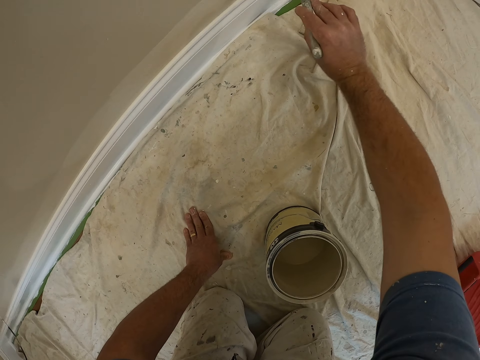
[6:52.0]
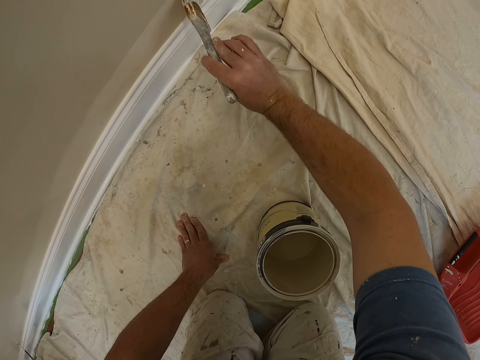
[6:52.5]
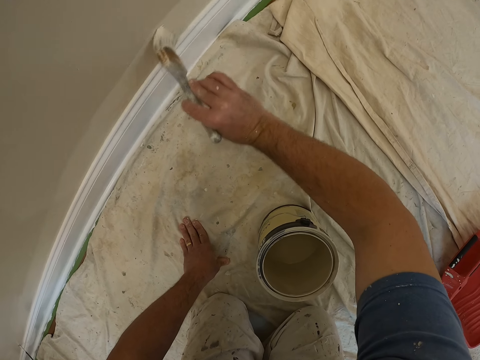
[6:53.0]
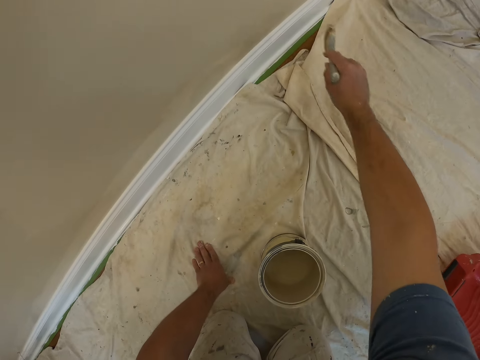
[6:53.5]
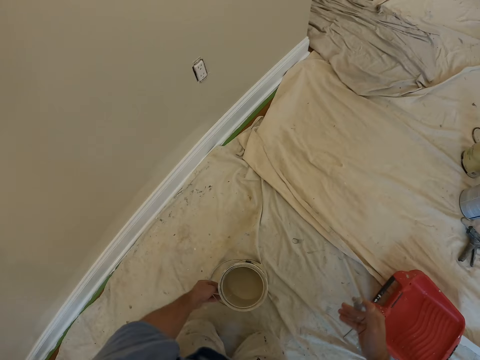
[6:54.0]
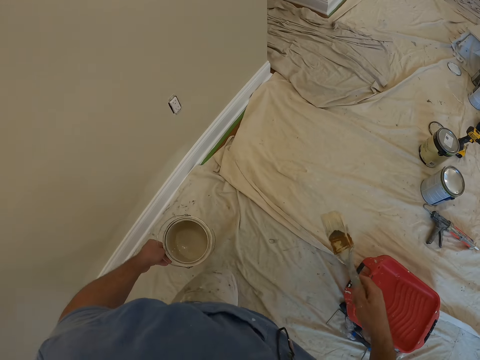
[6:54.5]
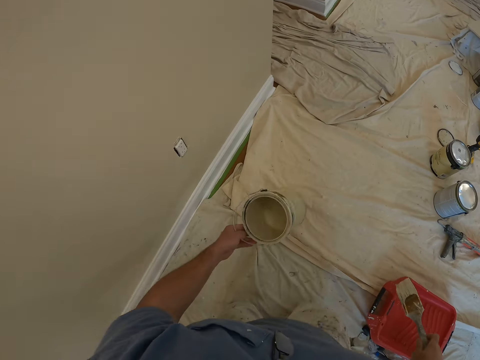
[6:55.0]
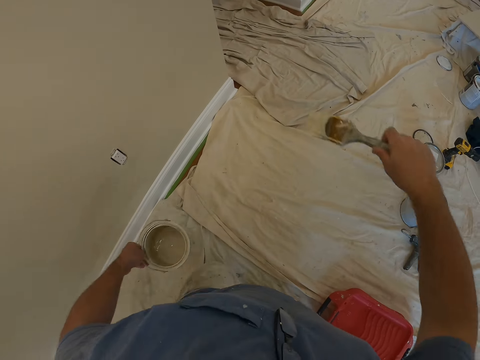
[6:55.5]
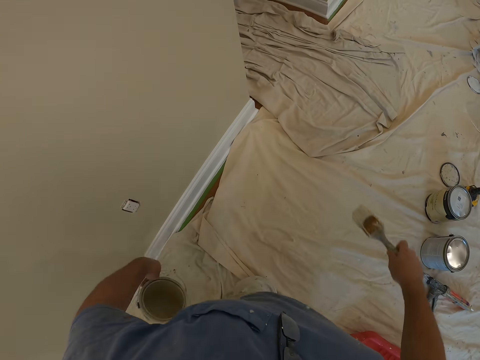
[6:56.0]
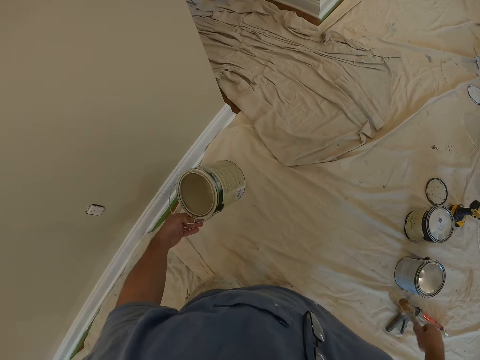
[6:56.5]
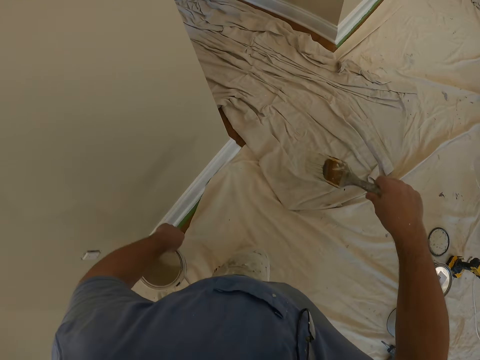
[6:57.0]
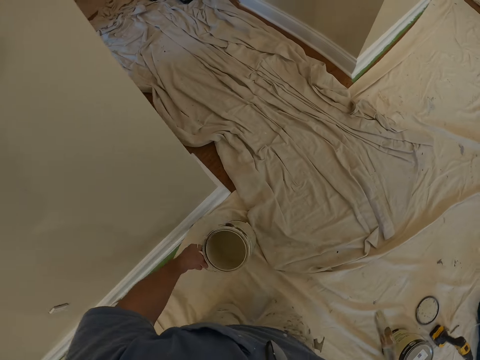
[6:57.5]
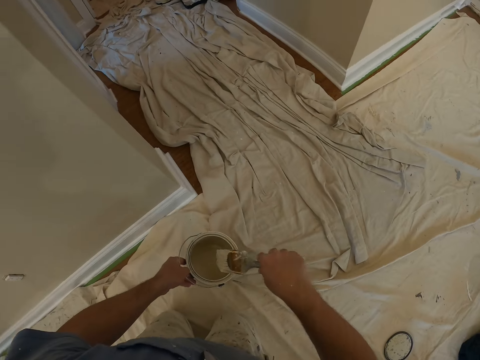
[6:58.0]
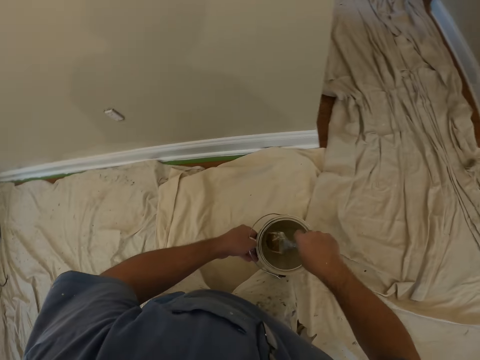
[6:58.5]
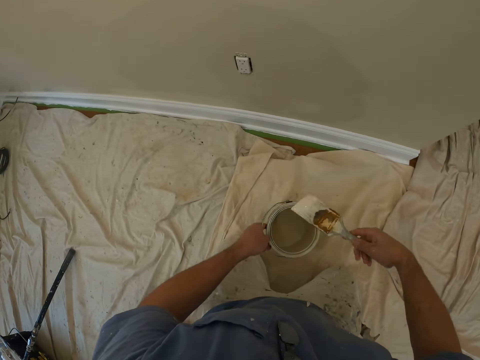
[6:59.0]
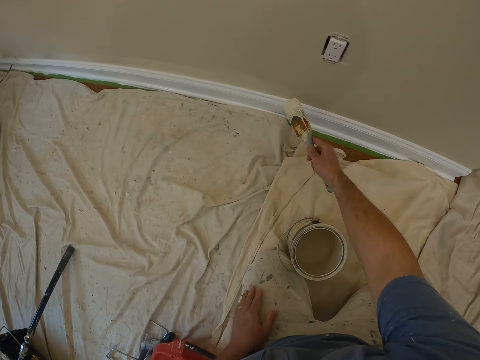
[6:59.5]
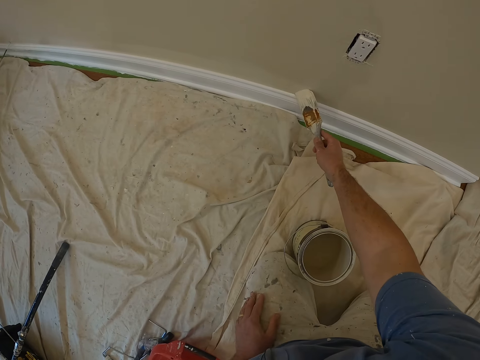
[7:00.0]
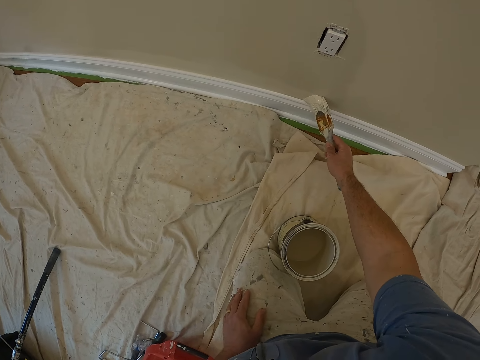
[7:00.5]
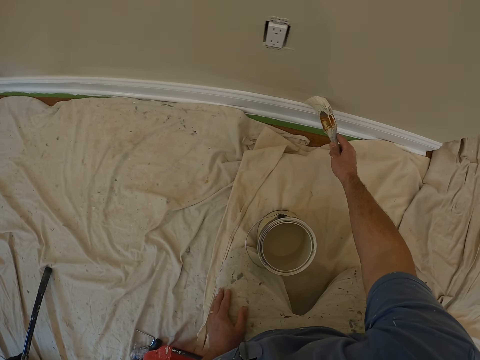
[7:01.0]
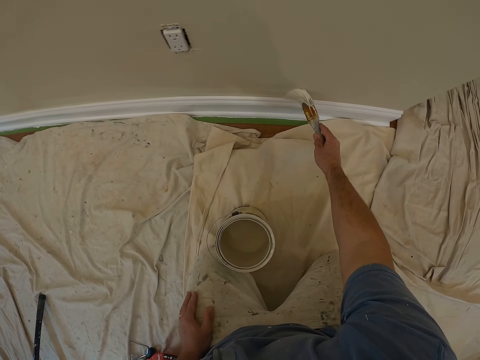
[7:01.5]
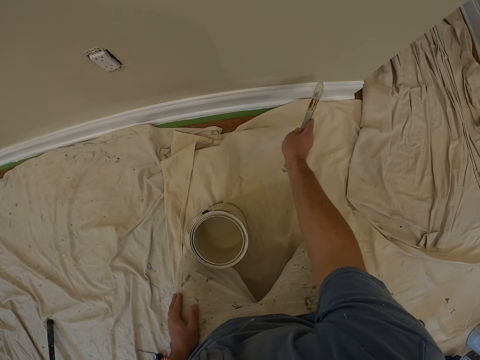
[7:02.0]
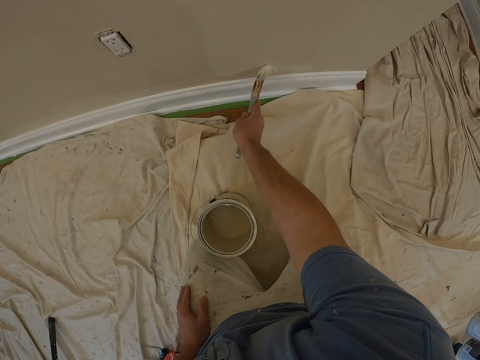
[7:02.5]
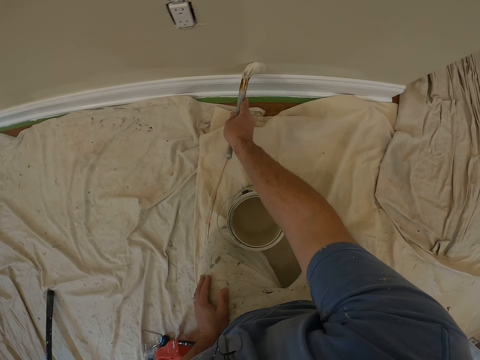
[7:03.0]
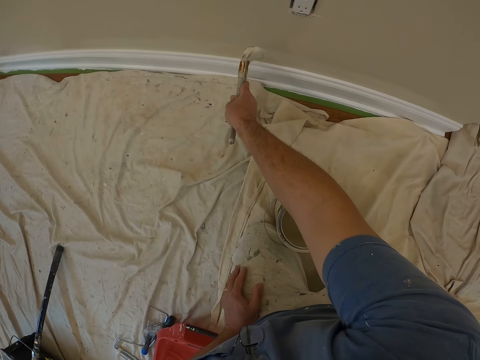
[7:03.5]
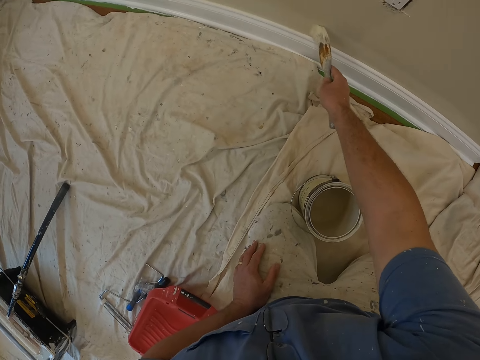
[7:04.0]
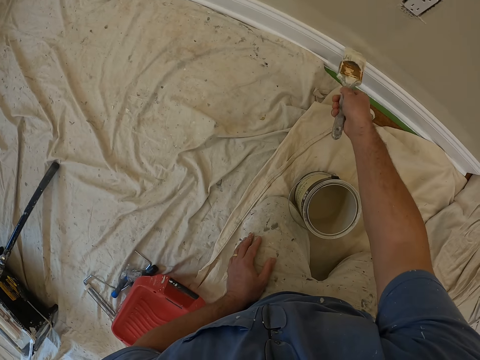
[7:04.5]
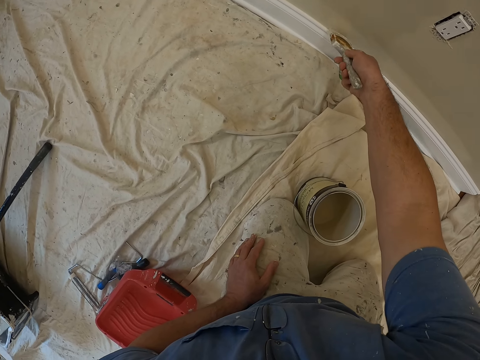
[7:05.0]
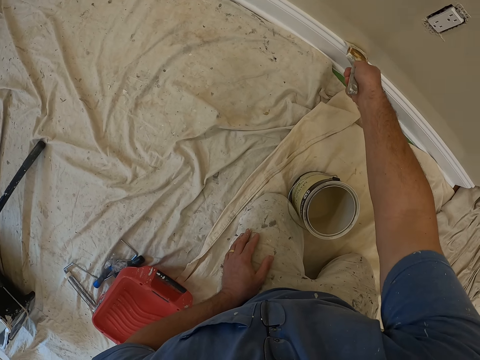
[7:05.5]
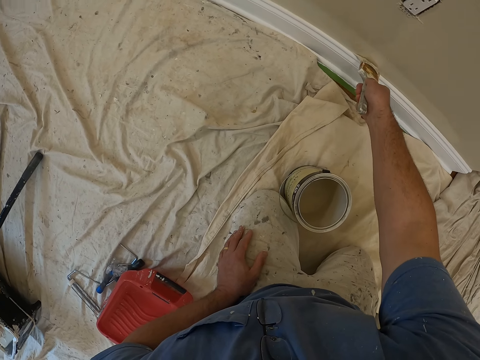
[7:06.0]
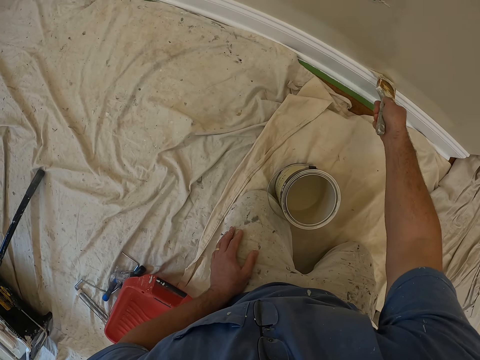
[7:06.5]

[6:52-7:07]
The camera wearer picks up the paint bucket from the floor. He walks forward with his knees. He dips the paint brush into the paint bucket. He stops on his knees. He drops the paint bucket on the floor. He puts his left hand on his lap. He paints the wall in the house with the paint brush.

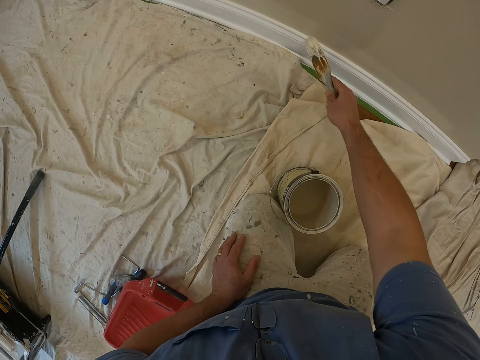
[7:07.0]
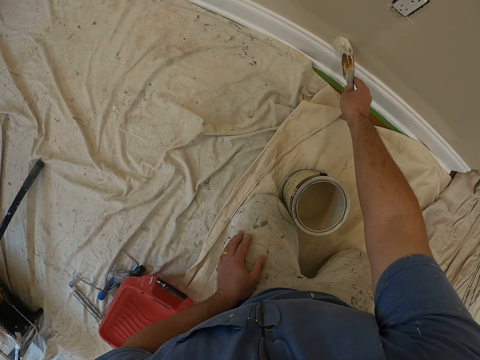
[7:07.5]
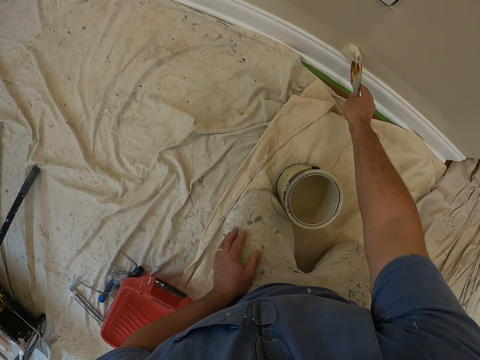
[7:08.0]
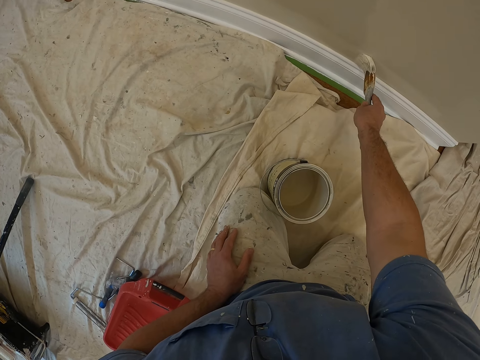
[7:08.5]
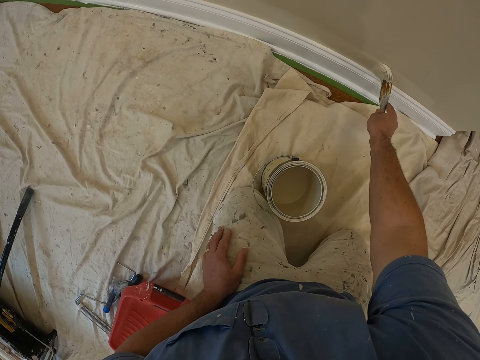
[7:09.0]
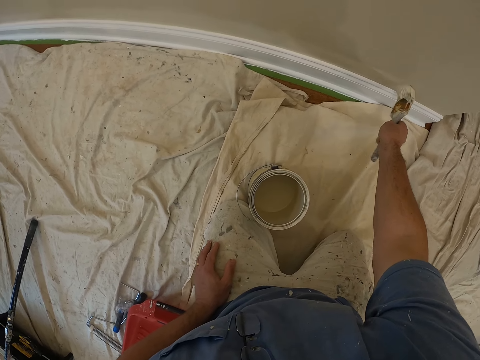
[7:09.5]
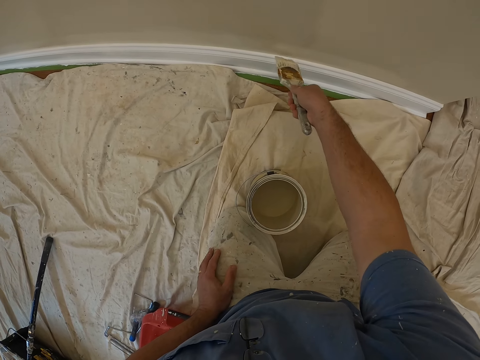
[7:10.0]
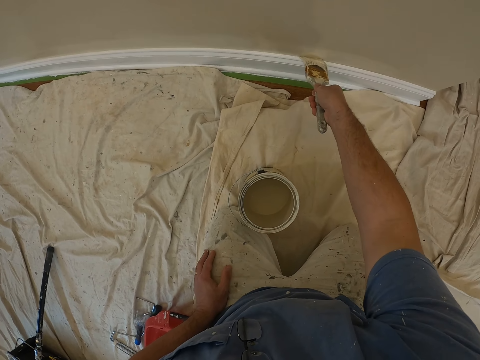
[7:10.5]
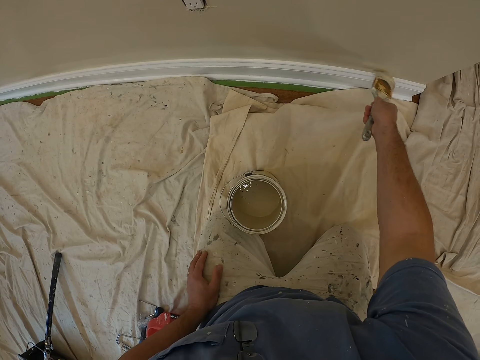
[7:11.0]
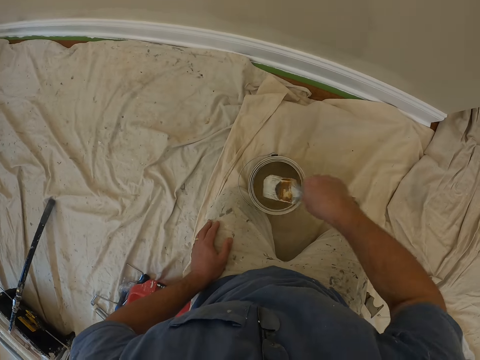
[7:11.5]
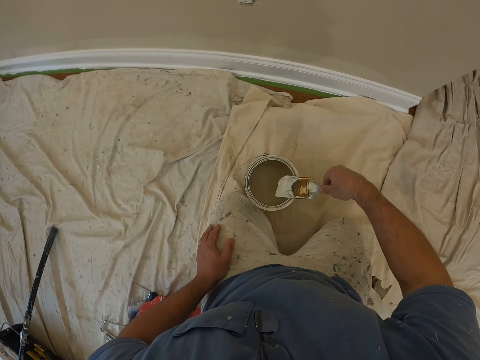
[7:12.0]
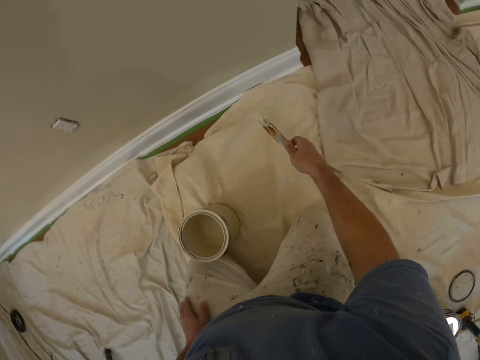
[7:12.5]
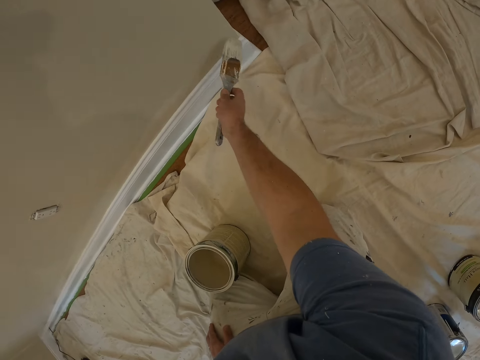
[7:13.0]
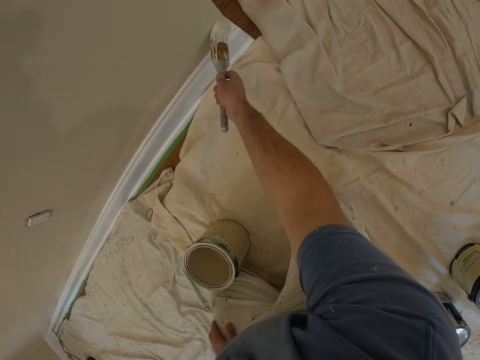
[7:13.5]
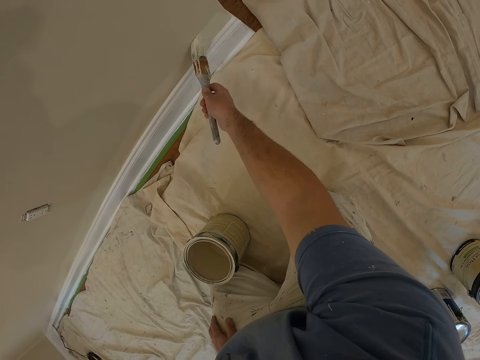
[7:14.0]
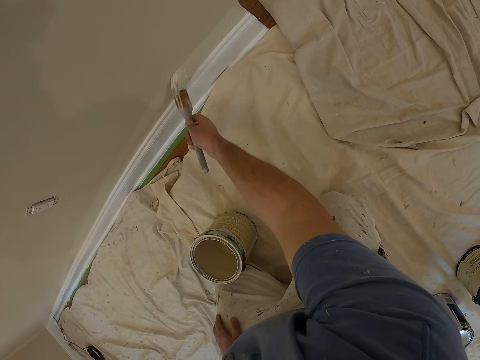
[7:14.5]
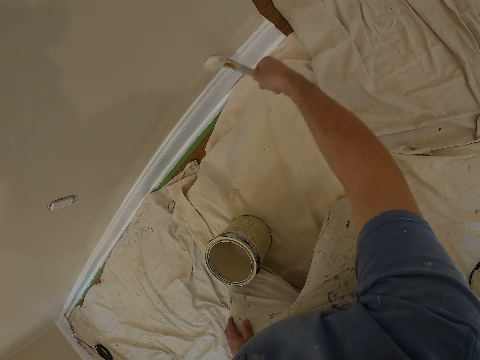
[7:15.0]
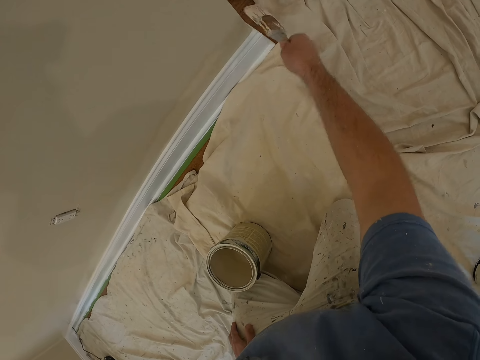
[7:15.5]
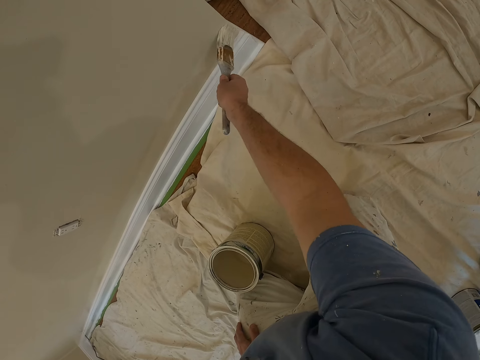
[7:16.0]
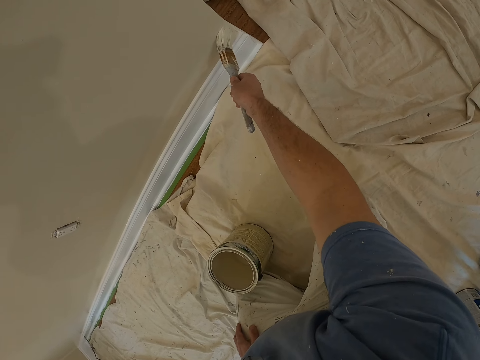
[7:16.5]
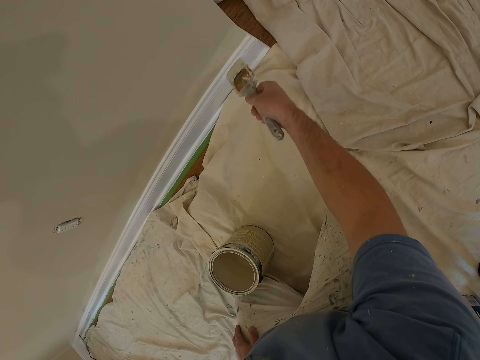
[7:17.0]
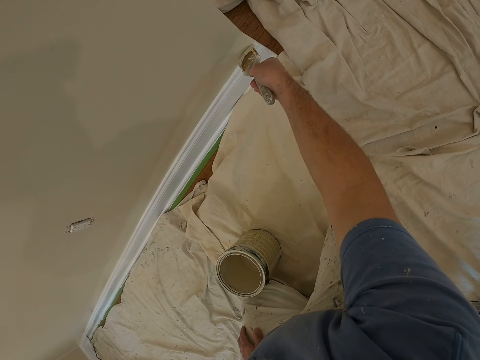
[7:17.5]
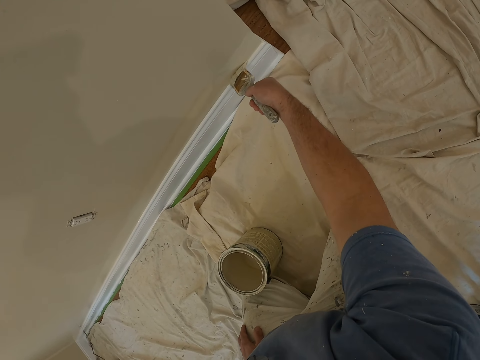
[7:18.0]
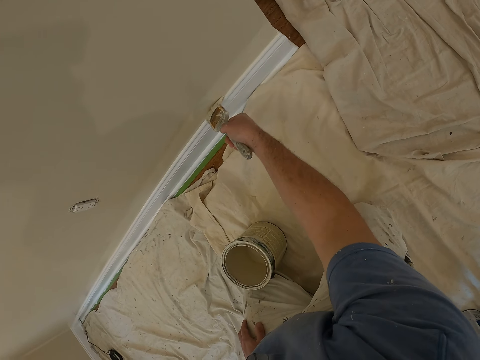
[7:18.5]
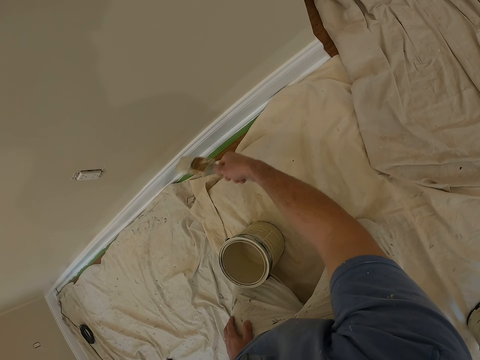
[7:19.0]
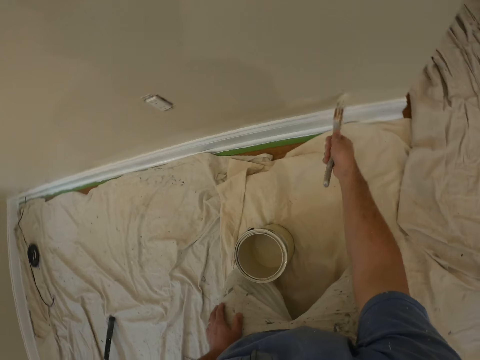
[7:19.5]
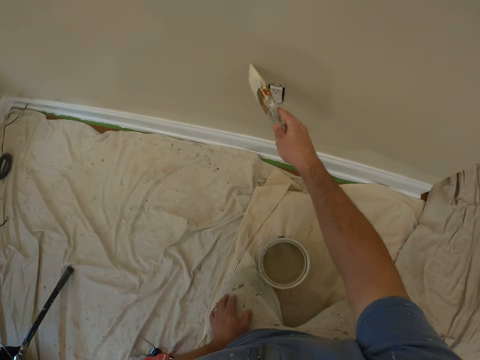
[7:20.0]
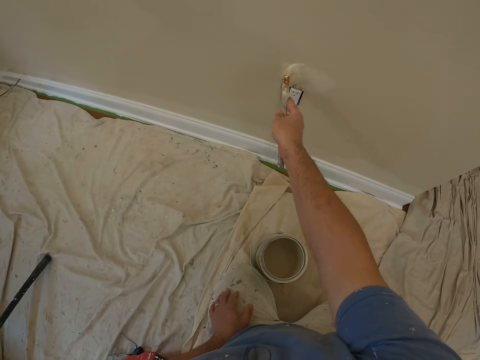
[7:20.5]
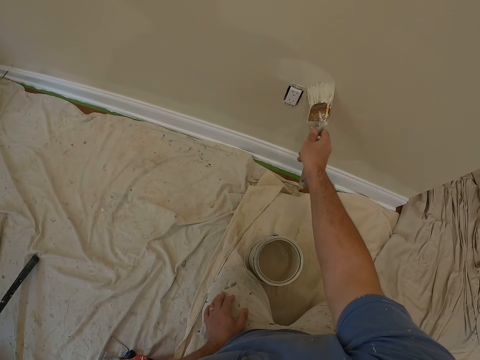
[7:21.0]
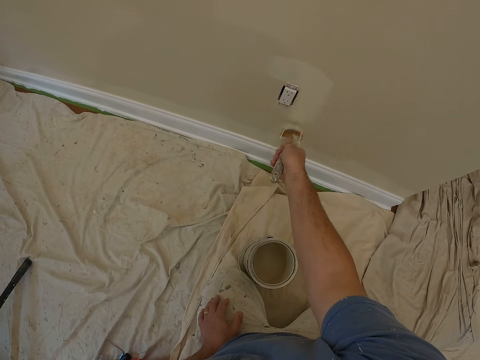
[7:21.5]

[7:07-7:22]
The camera wearer dips the paint brush into the paint bucket. They paint the wall in the house with the paint brush.
